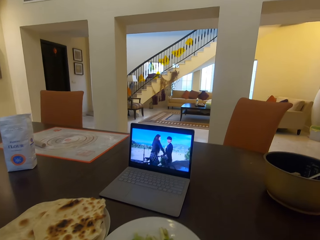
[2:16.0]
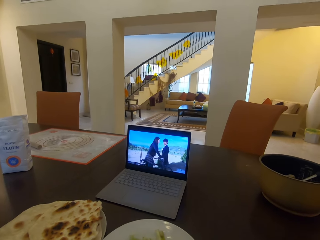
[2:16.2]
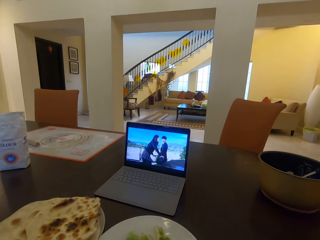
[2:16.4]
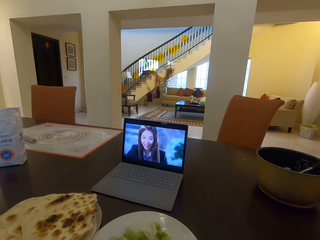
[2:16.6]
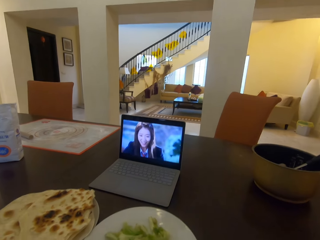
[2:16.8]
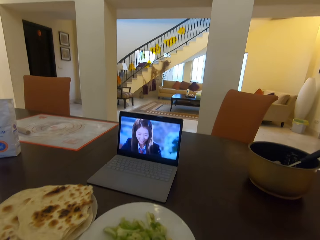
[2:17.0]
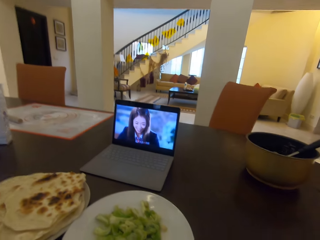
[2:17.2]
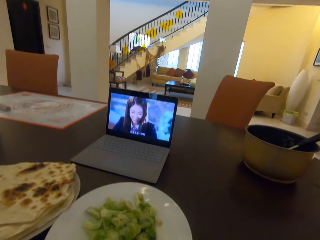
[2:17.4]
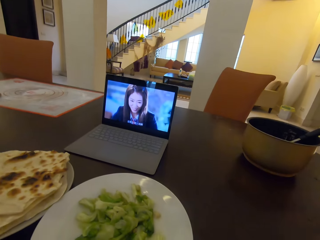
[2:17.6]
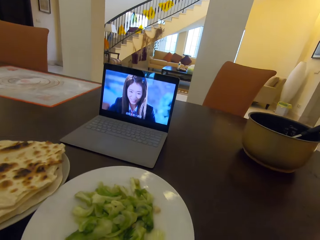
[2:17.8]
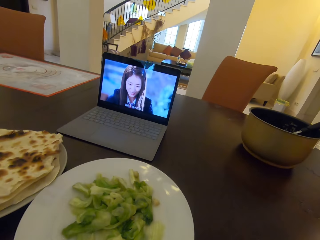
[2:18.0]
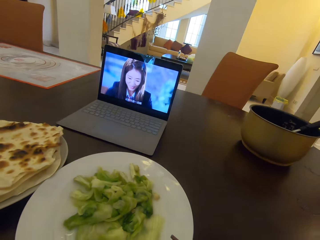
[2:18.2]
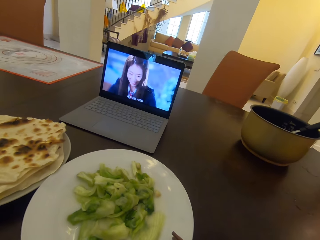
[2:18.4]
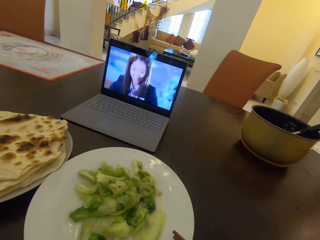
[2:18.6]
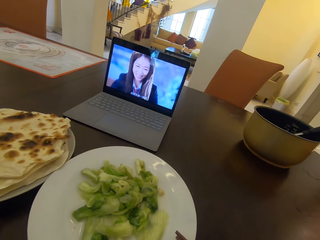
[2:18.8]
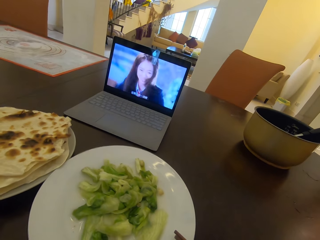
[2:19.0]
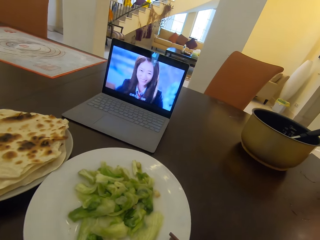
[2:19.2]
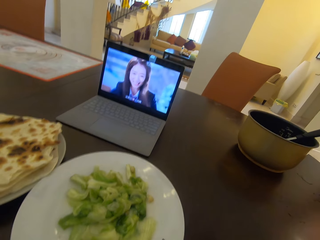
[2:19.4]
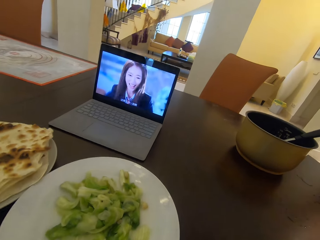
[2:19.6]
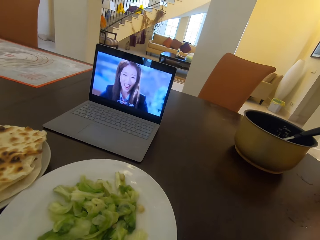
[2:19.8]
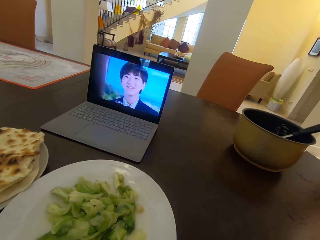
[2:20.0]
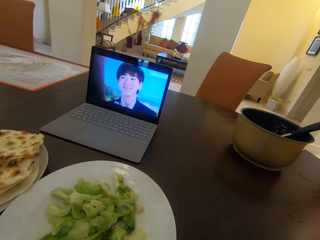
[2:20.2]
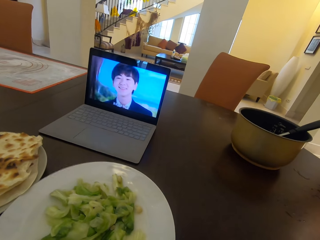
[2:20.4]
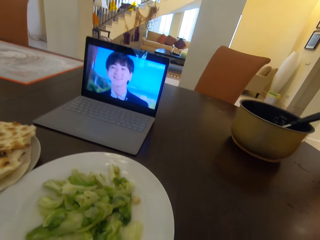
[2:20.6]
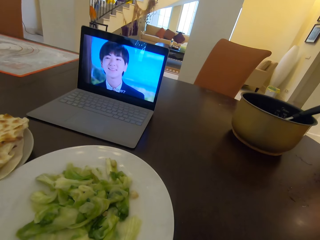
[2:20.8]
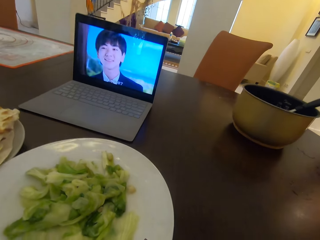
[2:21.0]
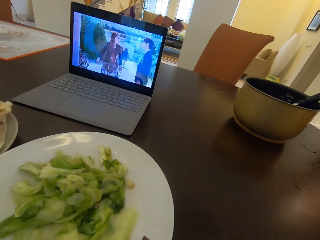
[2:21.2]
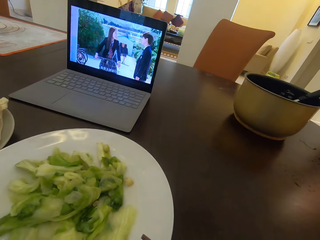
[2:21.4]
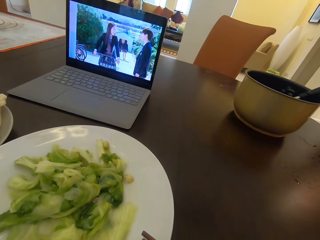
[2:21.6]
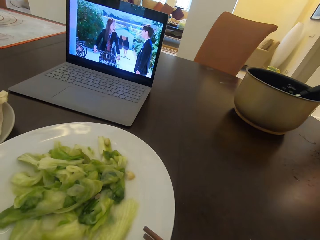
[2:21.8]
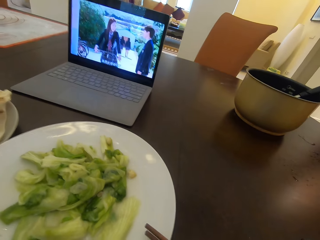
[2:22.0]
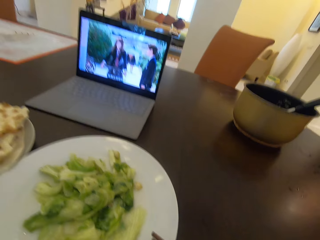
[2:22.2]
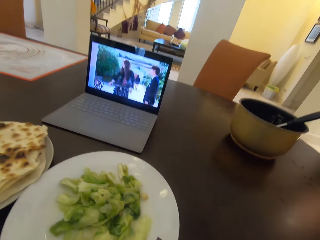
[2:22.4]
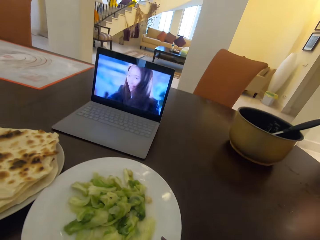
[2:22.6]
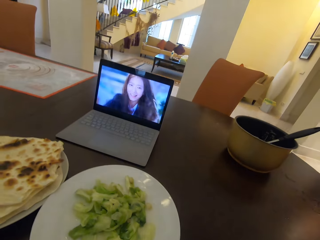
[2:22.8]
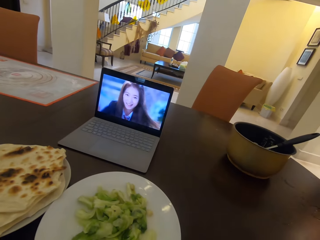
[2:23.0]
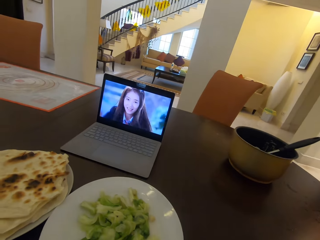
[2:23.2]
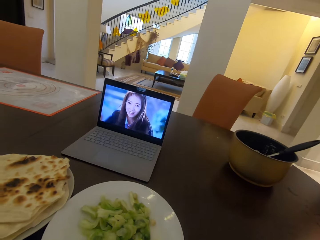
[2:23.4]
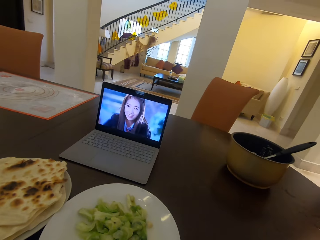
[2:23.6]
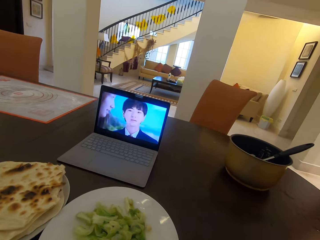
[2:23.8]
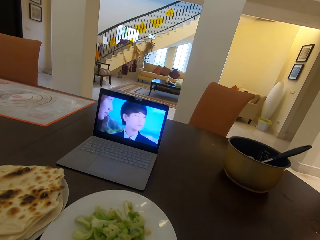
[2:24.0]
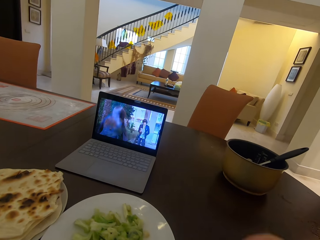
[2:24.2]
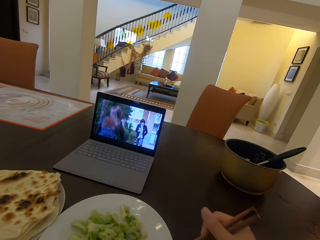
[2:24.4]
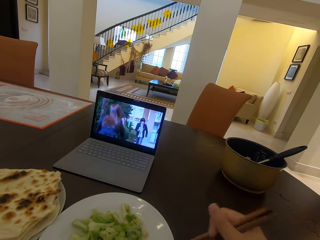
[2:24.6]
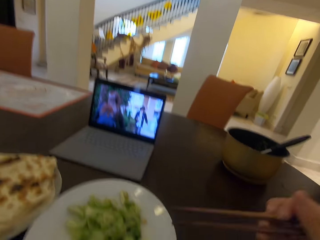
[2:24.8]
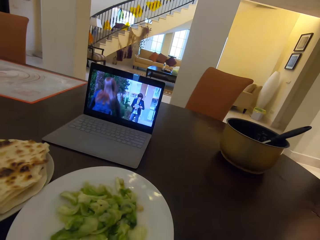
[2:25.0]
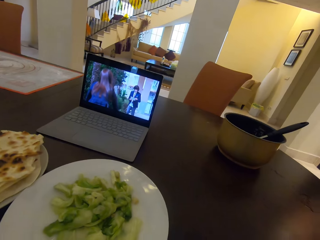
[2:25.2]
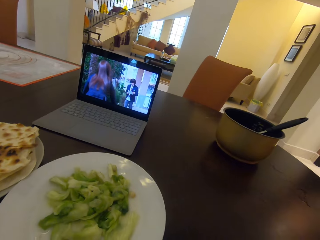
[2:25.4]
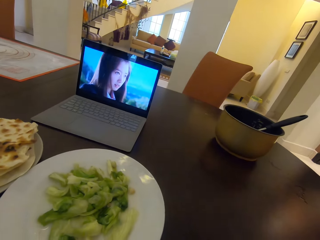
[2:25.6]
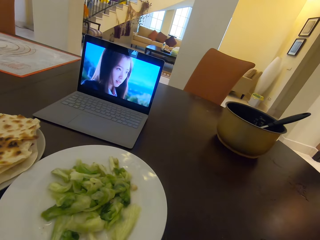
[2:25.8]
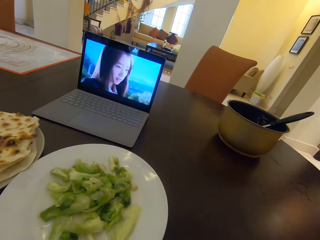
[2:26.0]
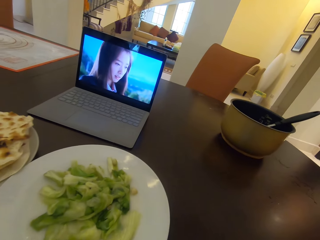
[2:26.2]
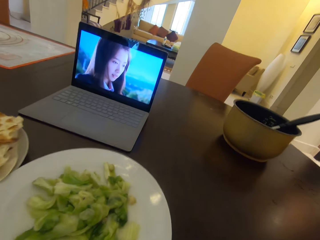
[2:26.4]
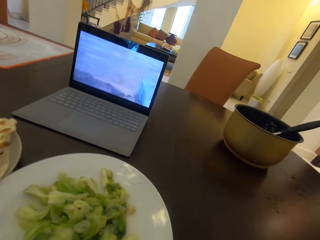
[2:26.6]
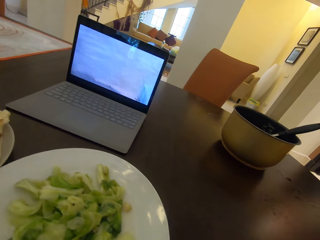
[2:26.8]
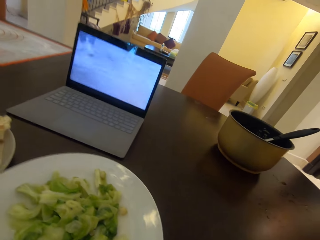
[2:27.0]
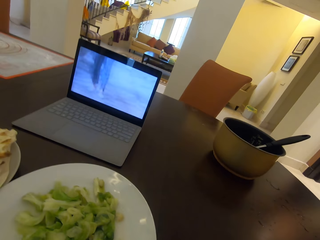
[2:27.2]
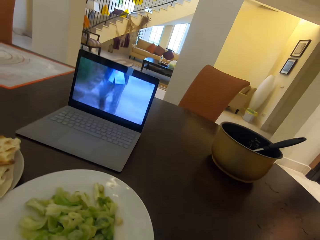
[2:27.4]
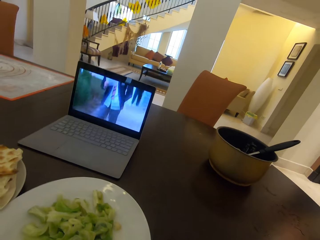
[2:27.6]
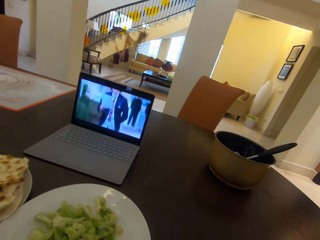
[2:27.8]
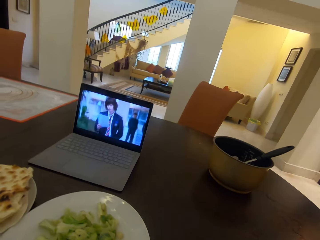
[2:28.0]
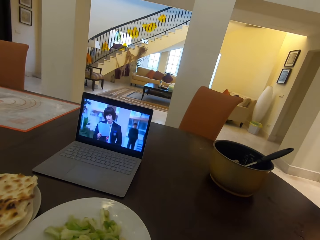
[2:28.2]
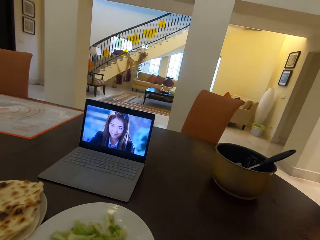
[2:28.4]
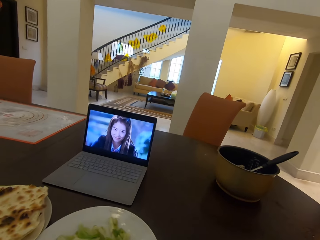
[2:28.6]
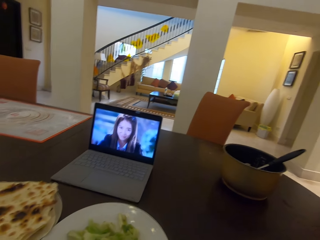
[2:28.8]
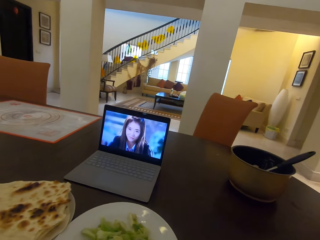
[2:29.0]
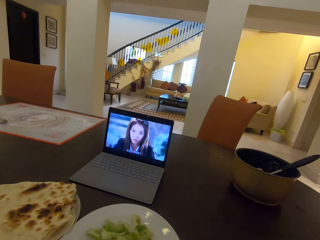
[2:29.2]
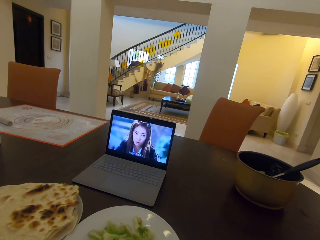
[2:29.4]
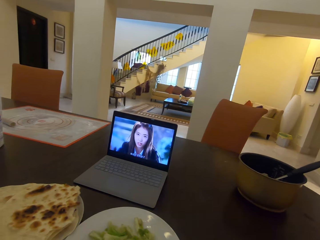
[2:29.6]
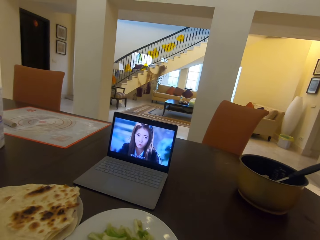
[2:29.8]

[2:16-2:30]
The camera wearer looks at the plate. They watch the movie from the laptop. They scoop food using chopsticks. They look at the plate.

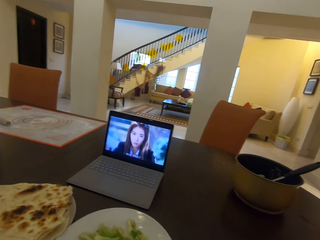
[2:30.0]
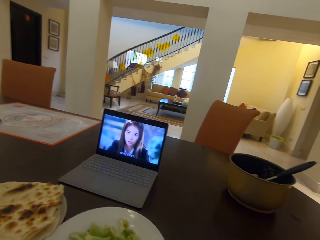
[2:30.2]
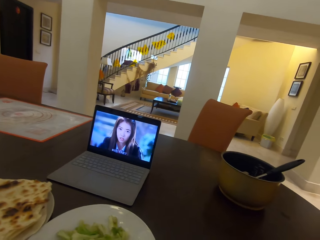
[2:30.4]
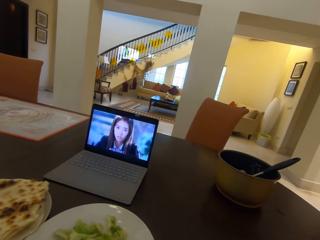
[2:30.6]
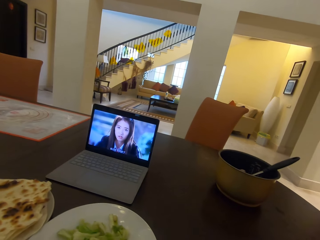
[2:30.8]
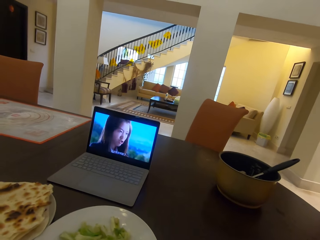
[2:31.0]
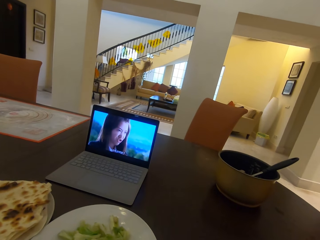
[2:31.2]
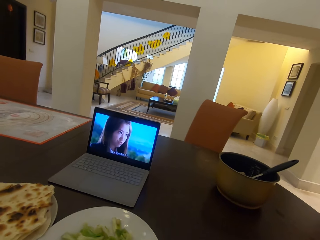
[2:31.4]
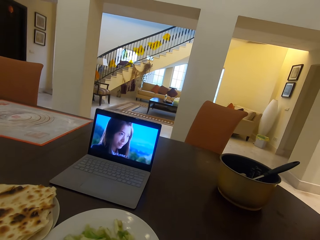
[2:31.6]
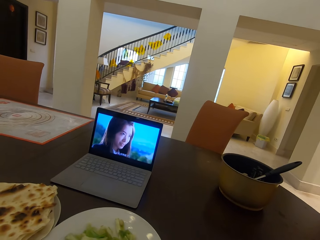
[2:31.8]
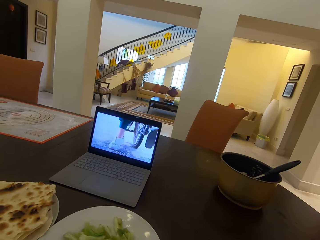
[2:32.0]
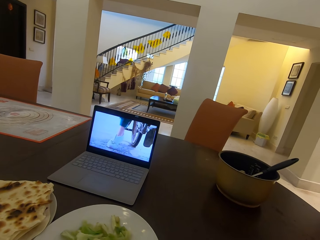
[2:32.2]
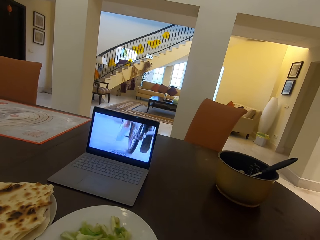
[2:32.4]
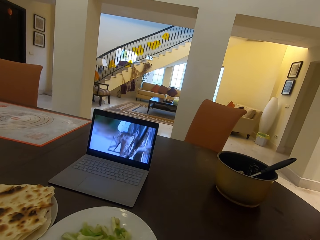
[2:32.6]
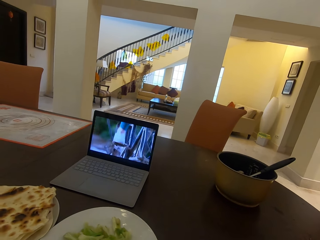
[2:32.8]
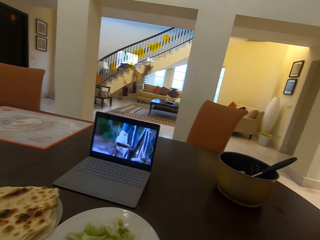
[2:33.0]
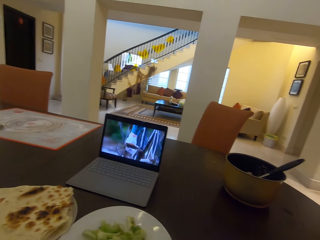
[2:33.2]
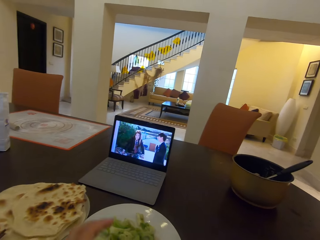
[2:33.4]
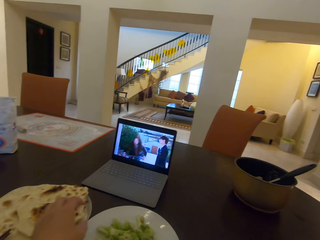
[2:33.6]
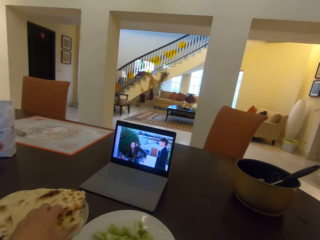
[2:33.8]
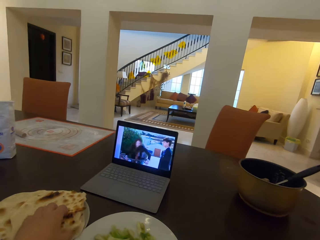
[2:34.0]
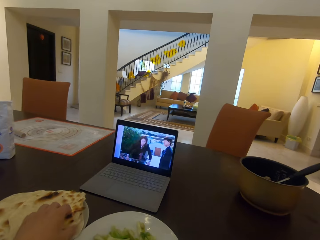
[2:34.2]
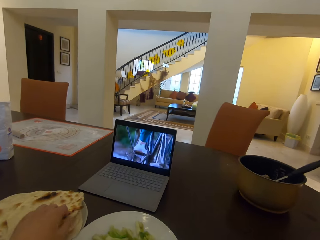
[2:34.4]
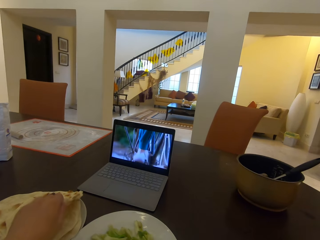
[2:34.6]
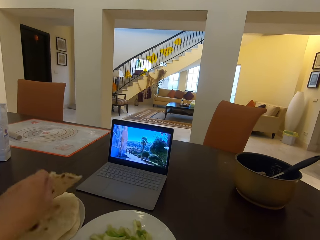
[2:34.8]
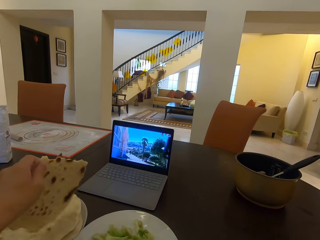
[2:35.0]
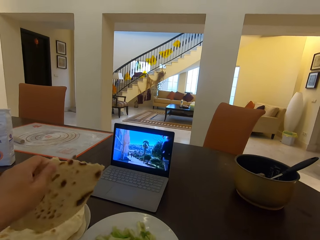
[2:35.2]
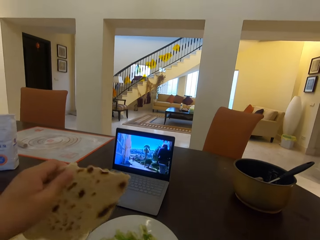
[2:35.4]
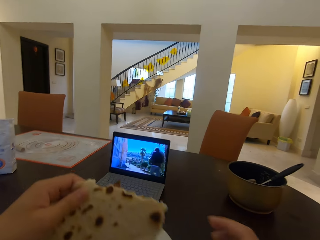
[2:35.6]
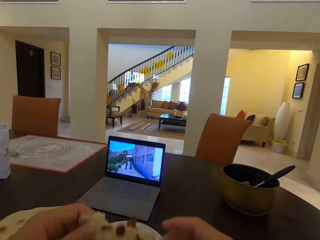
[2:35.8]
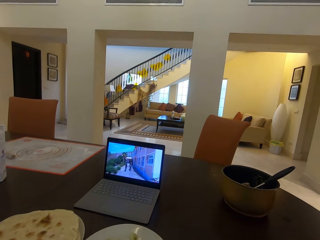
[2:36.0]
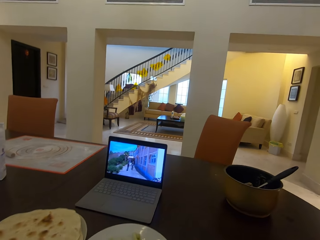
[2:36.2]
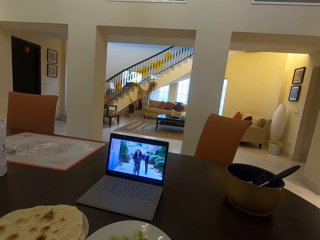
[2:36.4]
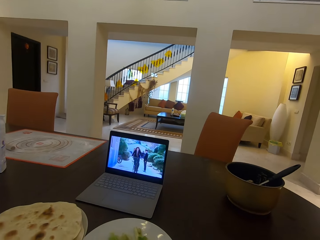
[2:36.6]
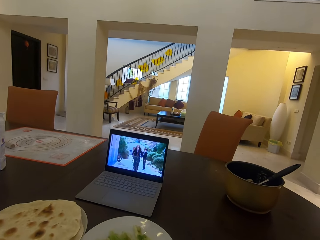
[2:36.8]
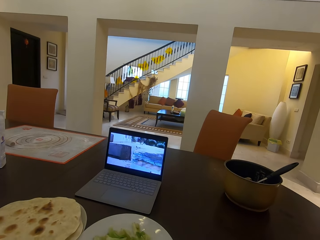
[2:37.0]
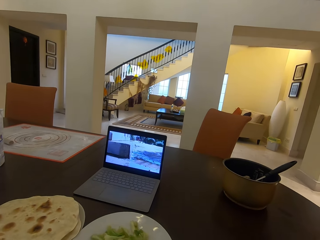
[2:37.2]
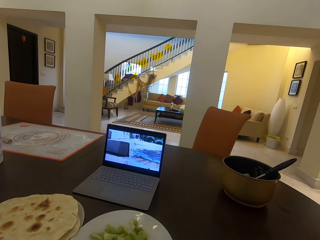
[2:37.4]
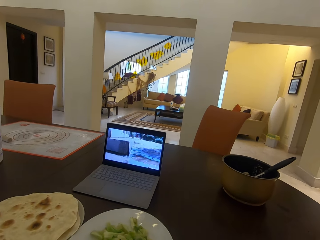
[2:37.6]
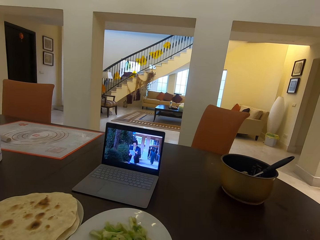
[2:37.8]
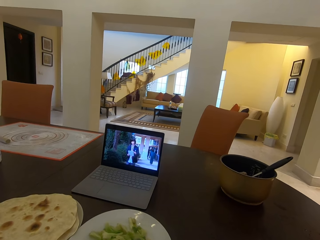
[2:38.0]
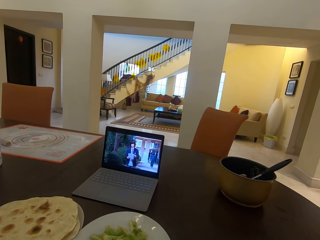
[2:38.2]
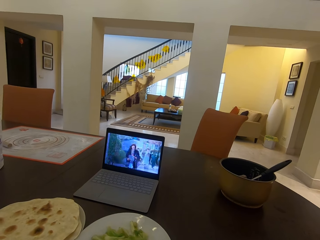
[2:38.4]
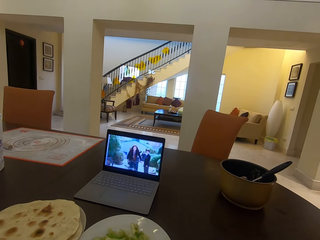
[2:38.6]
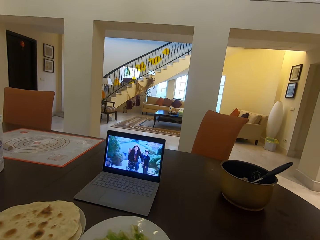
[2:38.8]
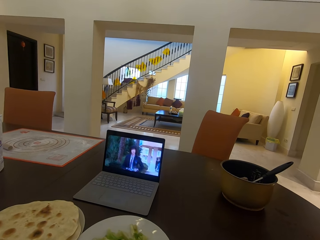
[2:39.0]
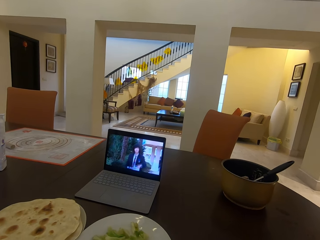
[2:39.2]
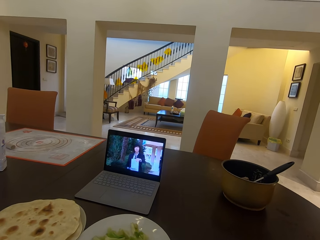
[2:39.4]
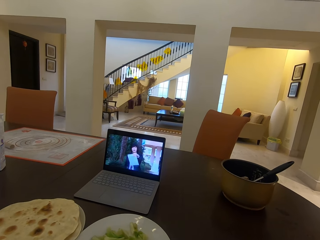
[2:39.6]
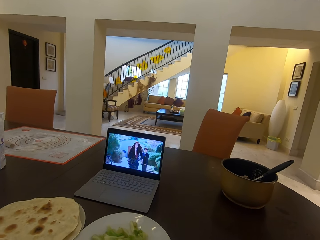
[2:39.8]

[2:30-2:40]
The camera wearer watches the movie from the laptop. He picks up the chapati. He carries the flat bread on the plate with his left hand.
